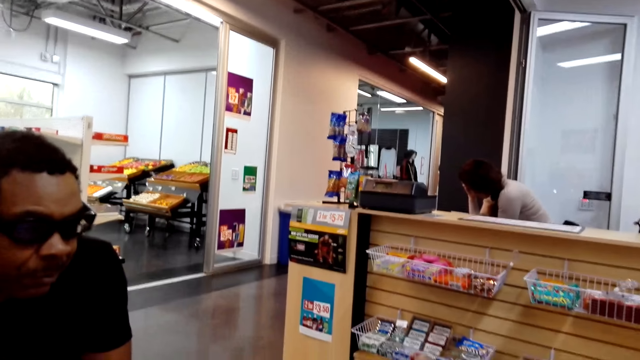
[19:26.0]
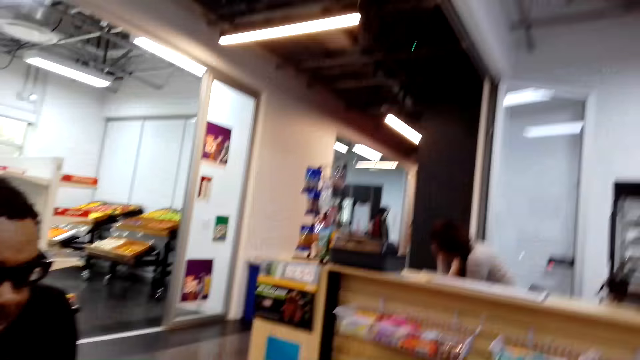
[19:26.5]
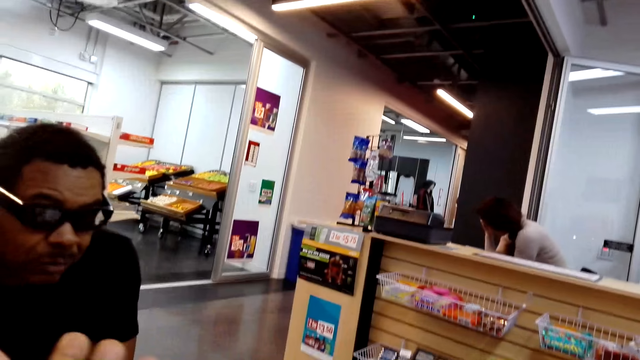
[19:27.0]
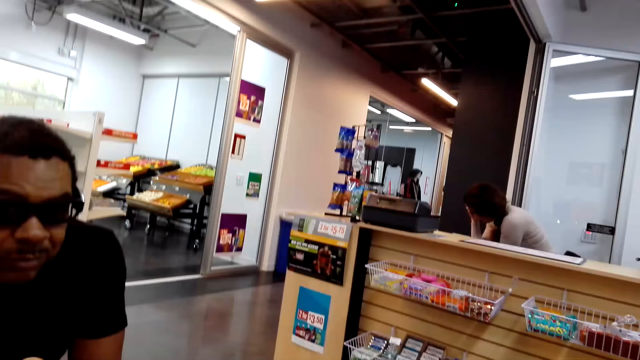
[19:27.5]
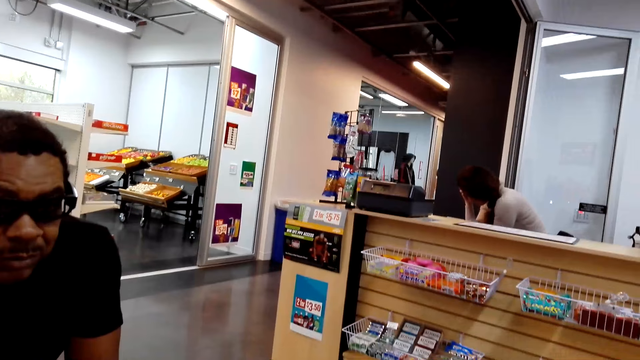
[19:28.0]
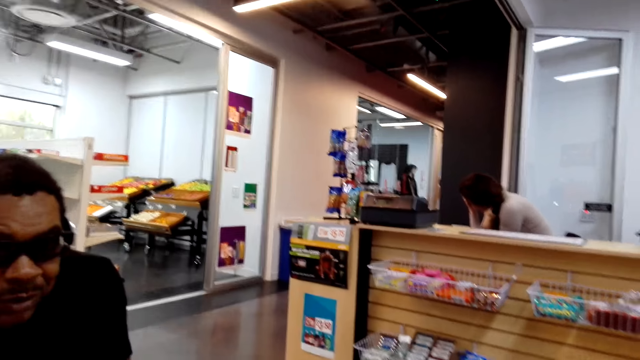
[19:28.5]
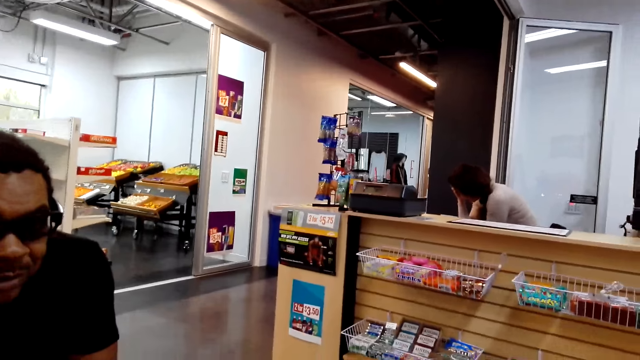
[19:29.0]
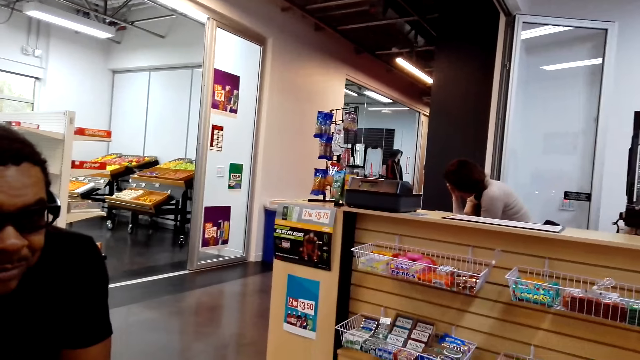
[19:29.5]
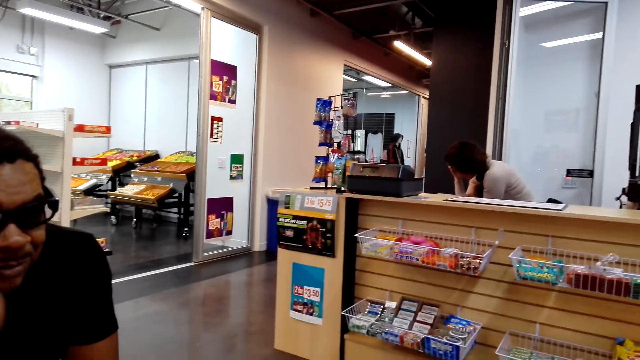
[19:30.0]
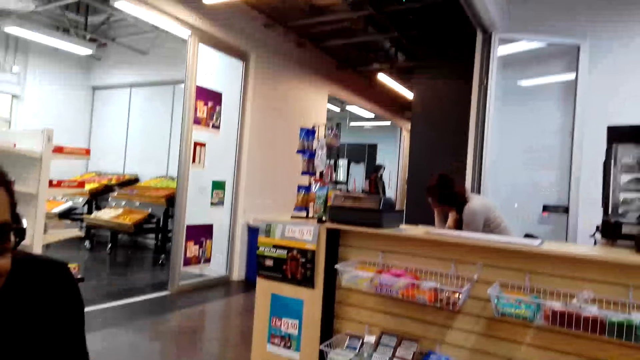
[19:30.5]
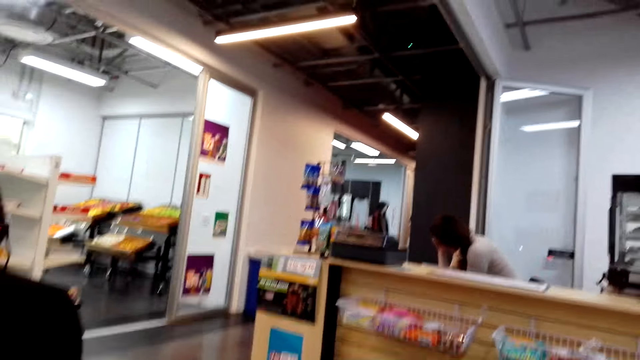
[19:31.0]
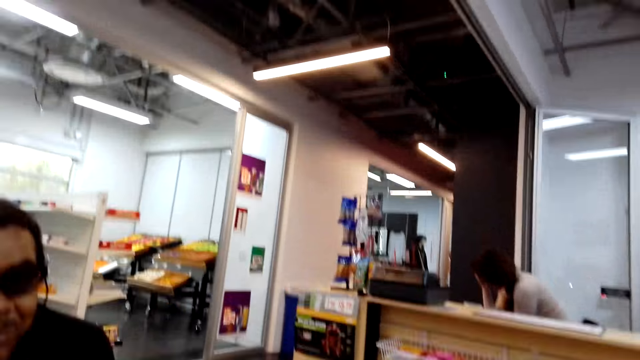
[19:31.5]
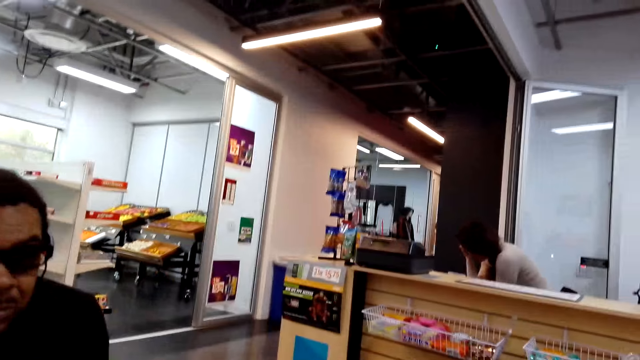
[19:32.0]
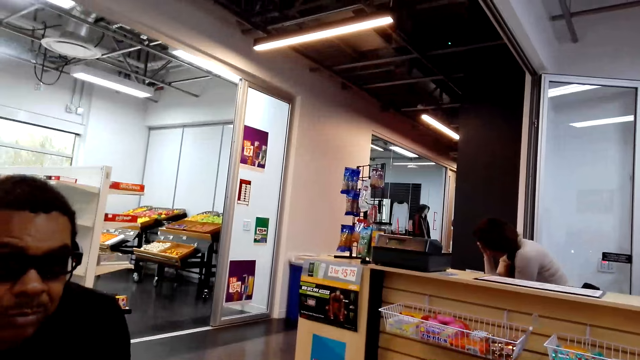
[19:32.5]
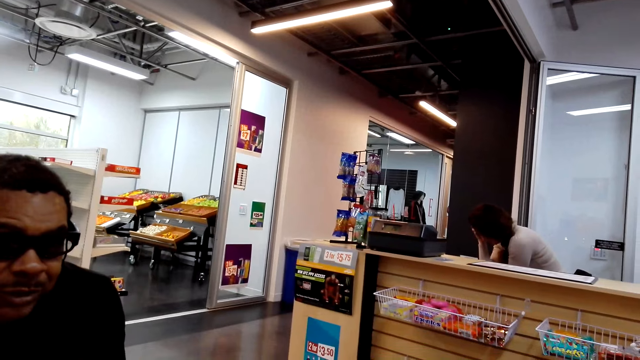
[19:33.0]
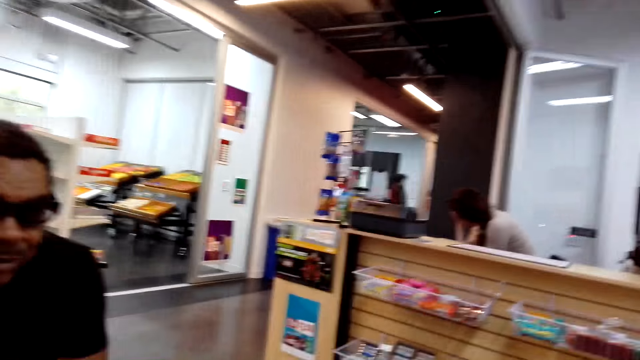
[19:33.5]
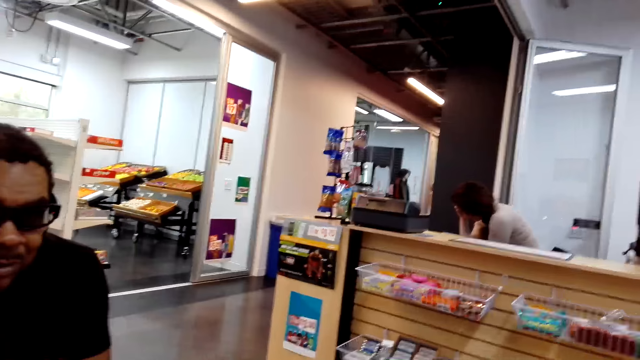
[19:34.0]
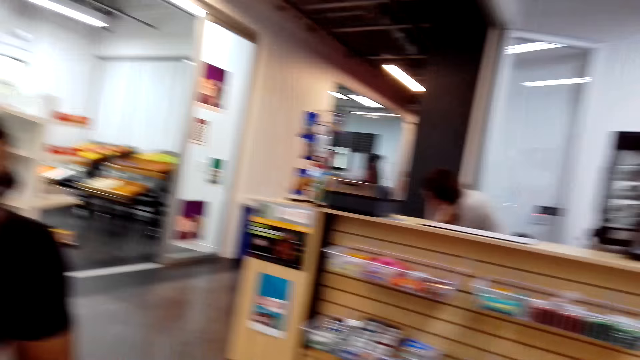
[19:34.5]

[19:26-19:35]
The camera wearer gestures with his left hand.

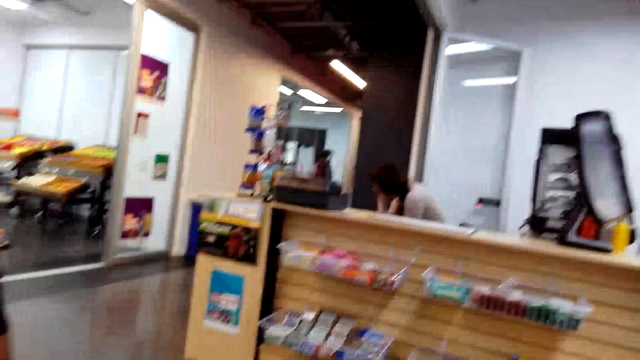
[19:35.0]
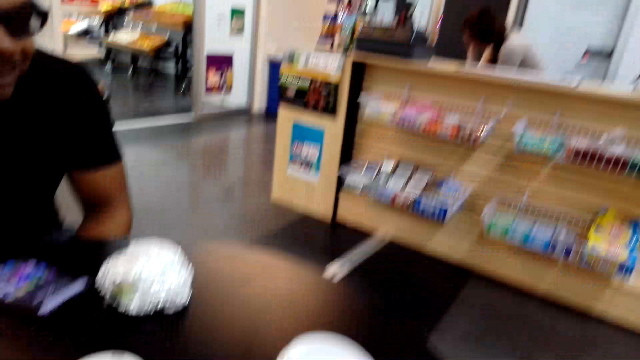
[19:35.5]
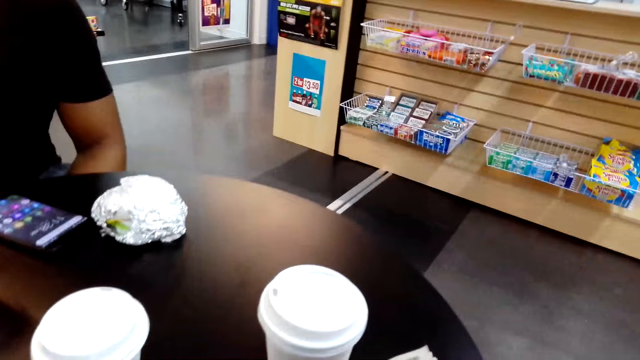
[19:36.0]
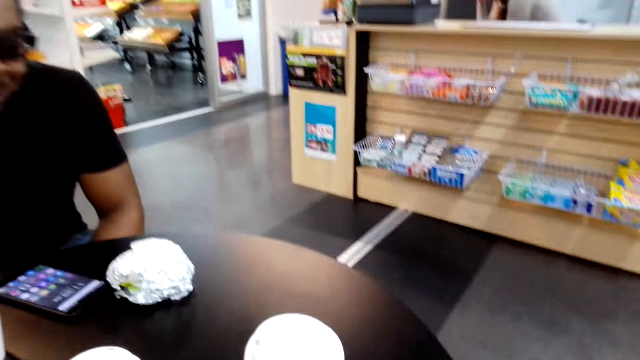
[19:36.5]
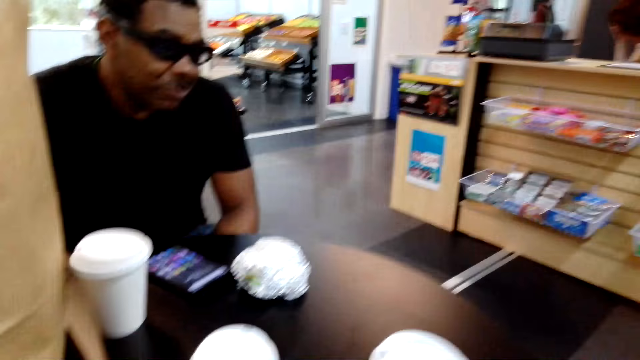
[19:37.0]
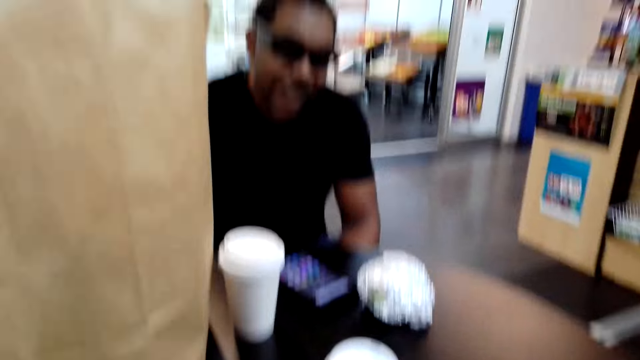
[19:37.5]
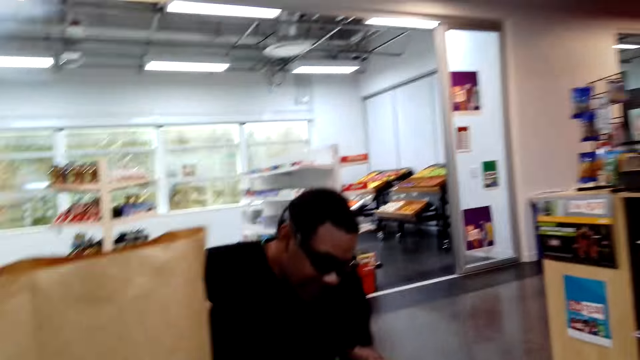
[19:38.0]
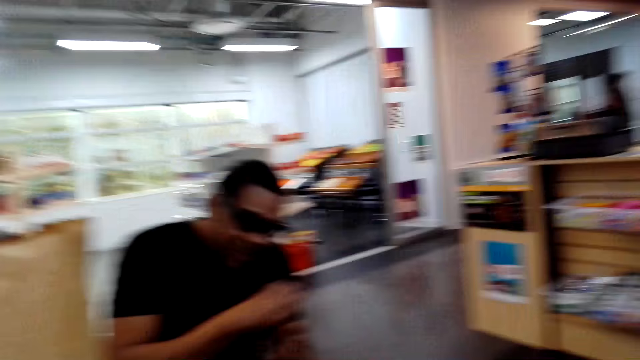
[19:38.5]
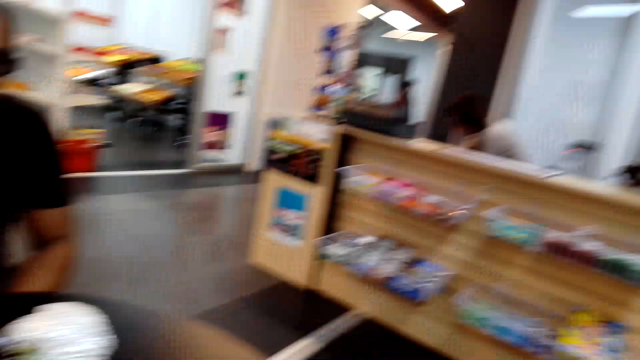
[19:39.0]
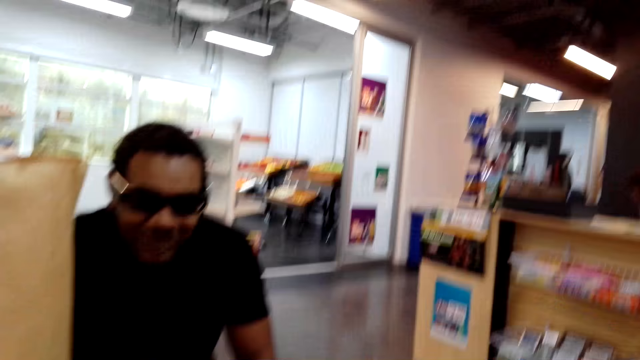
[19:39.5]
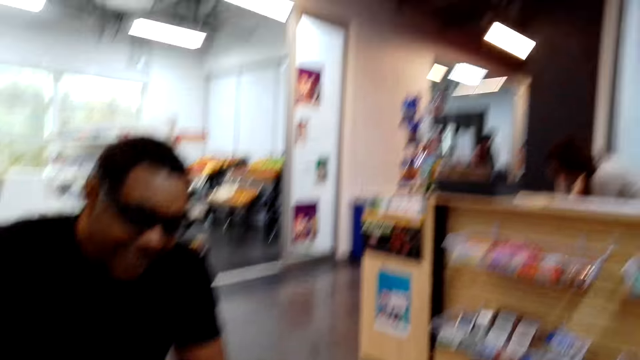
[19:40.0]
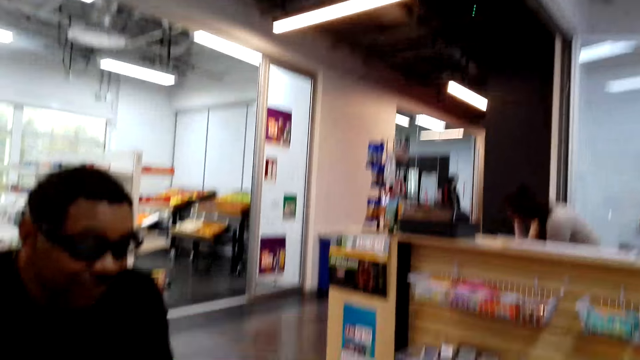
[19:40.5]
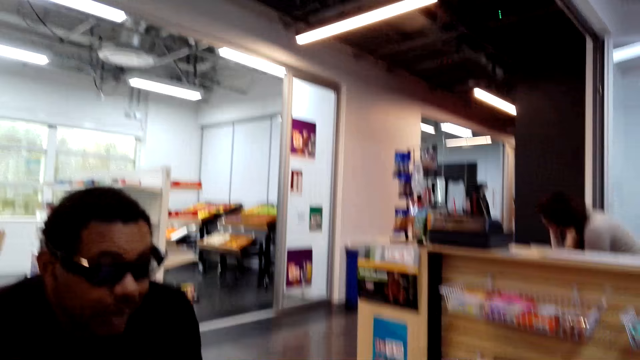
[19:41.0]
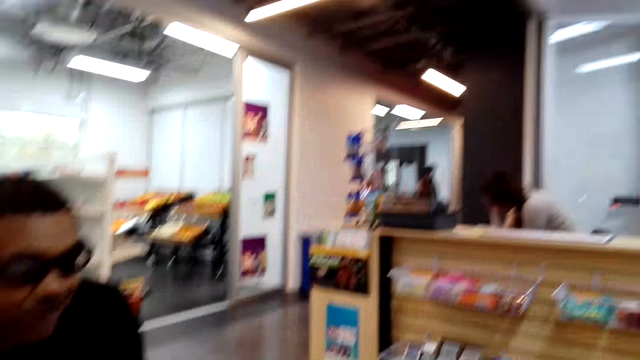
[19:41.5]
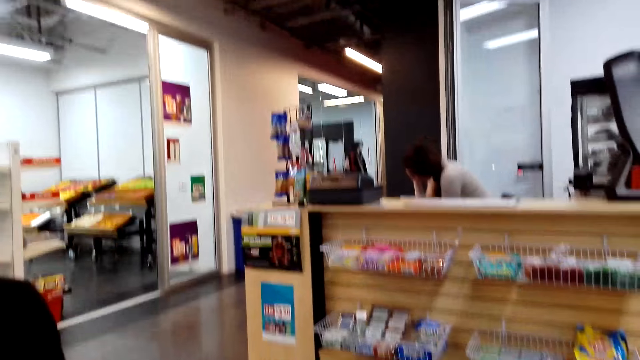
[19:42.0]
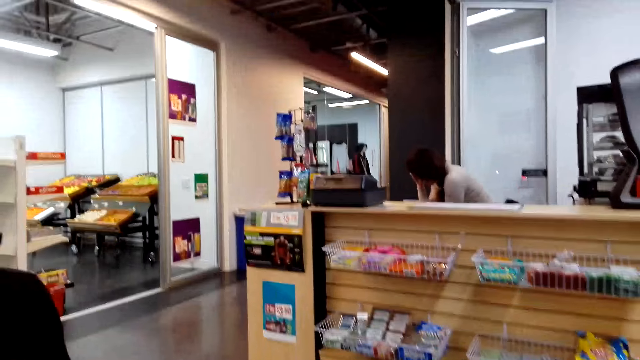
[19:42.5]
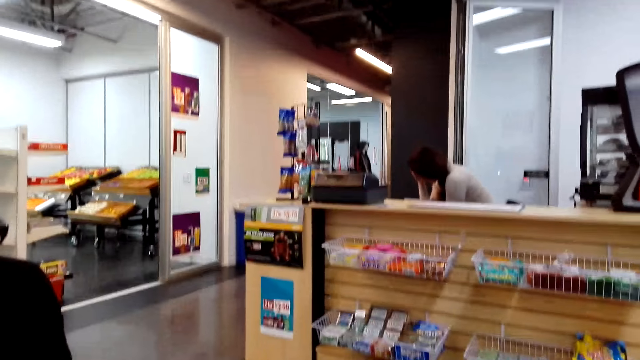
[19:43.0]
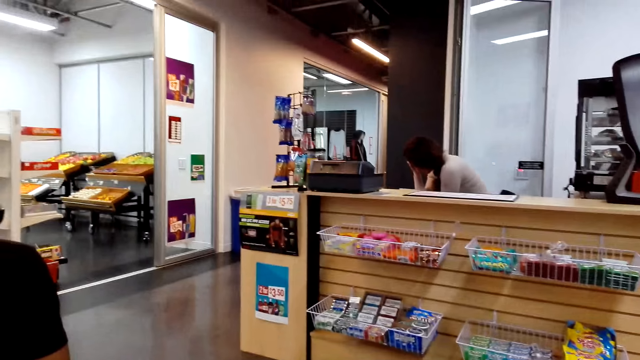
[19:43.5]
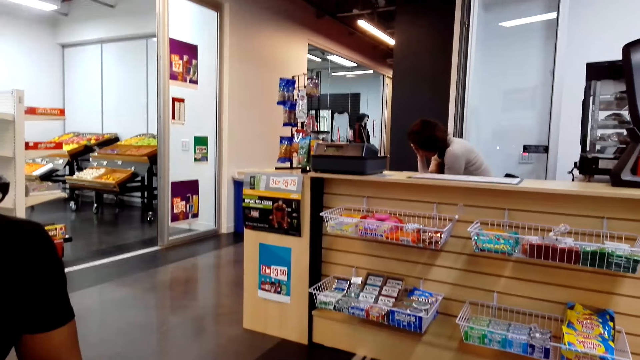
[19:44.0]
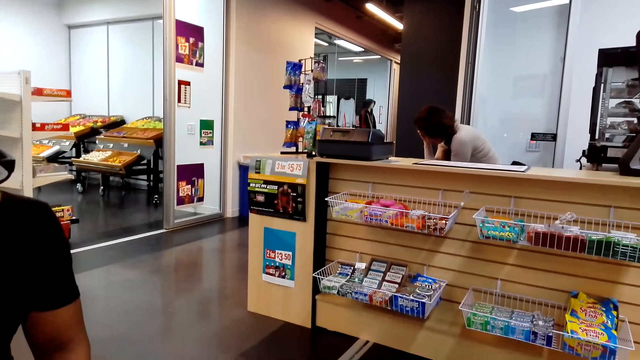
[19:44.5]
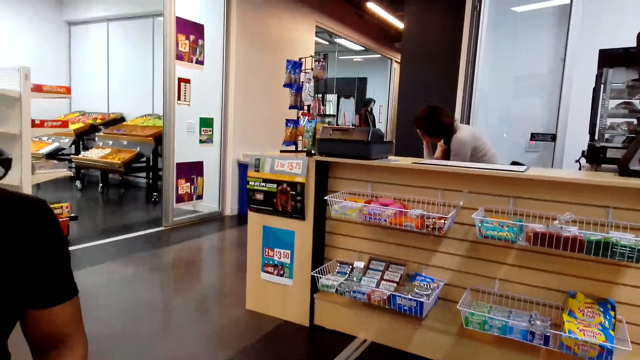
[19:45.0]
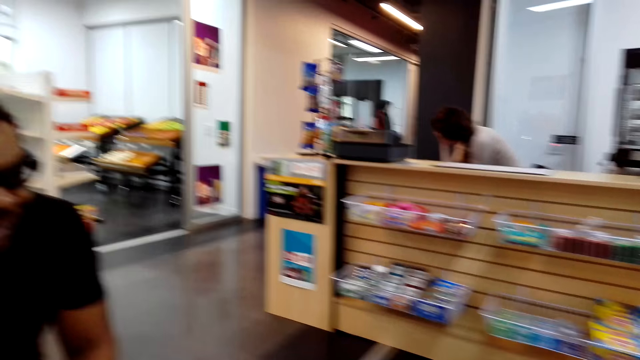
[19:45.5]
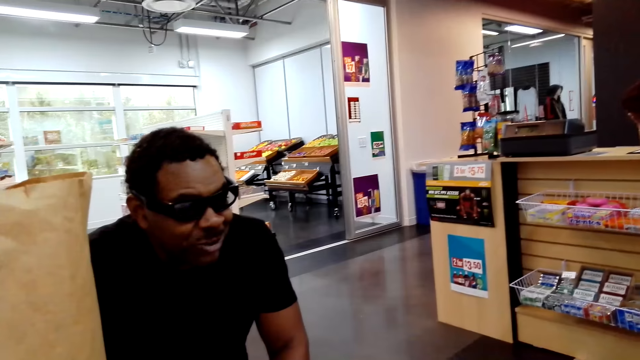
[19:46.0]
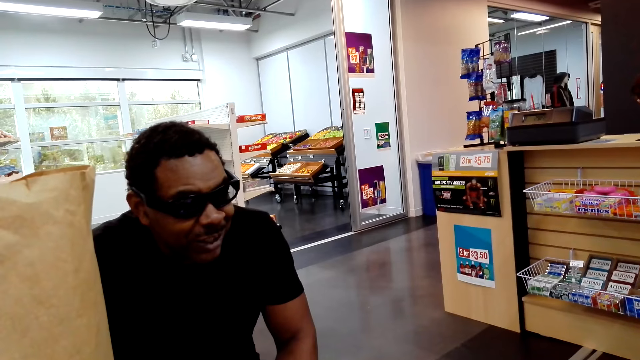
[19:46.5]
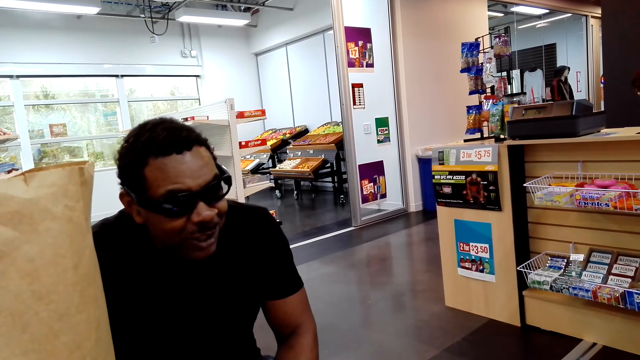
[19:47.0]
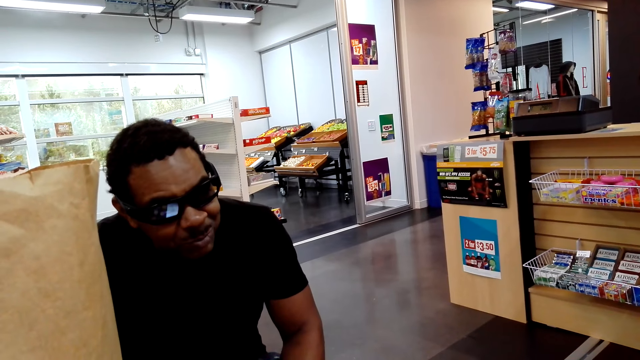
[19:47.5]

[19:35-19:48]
A person talks to the camera wearer. The camera wearer moves his head.
